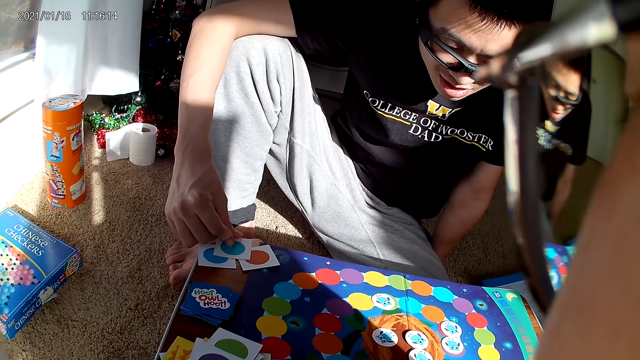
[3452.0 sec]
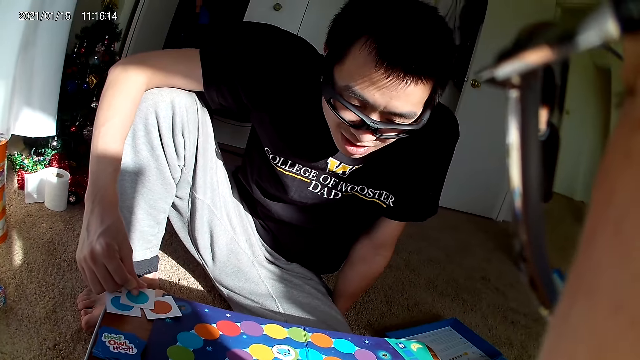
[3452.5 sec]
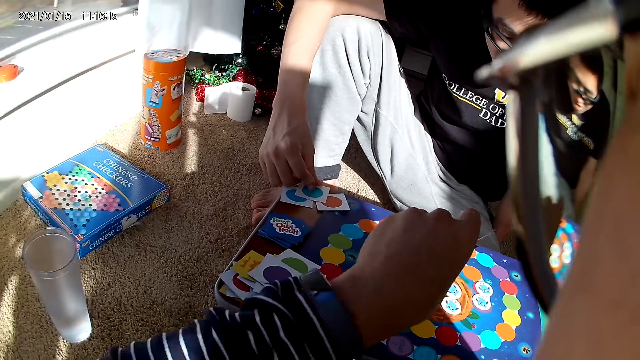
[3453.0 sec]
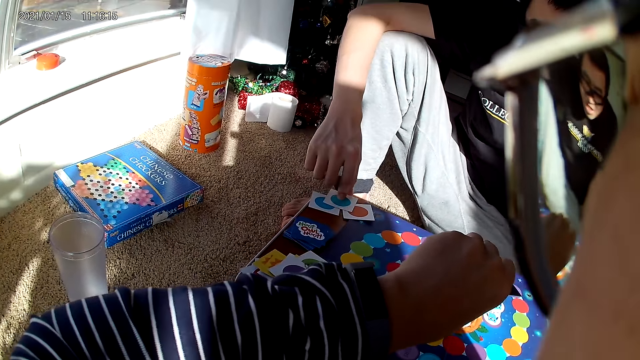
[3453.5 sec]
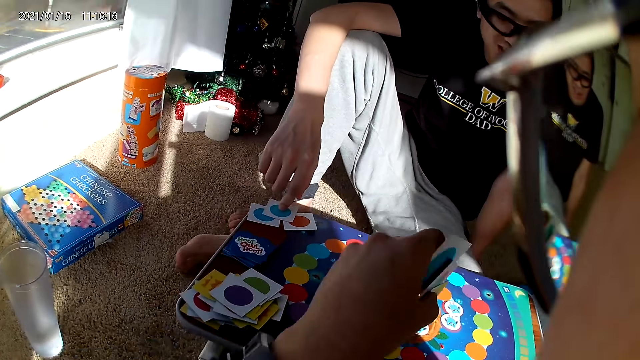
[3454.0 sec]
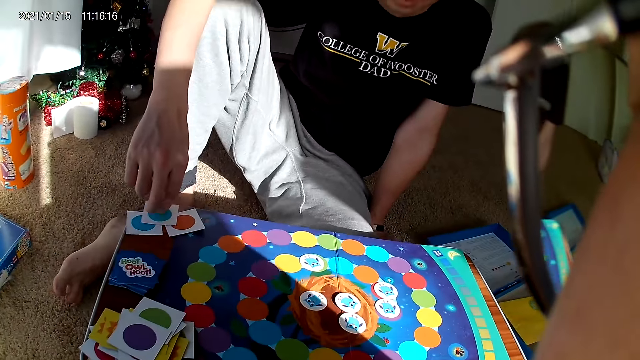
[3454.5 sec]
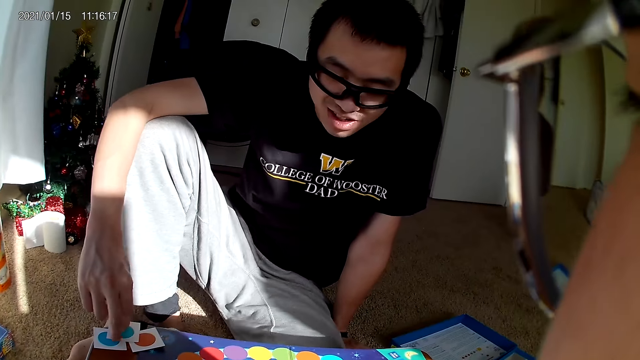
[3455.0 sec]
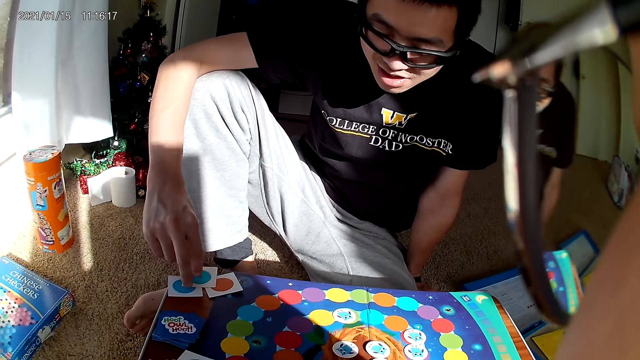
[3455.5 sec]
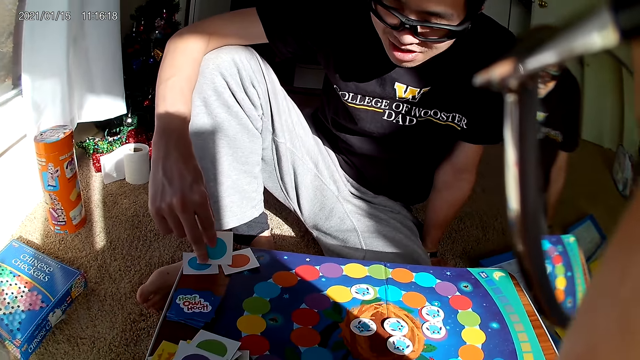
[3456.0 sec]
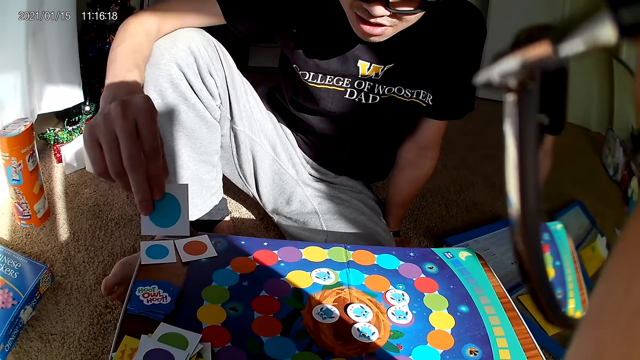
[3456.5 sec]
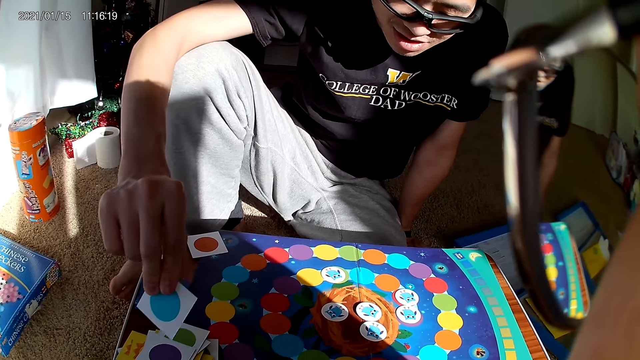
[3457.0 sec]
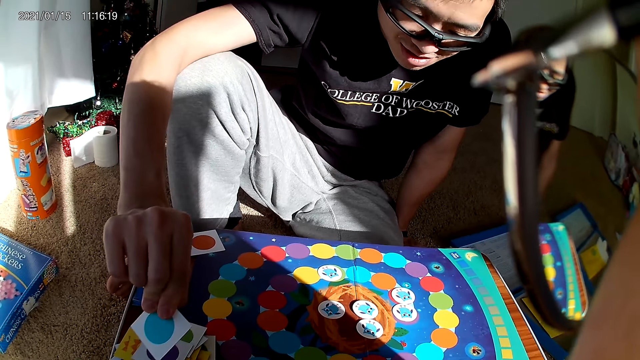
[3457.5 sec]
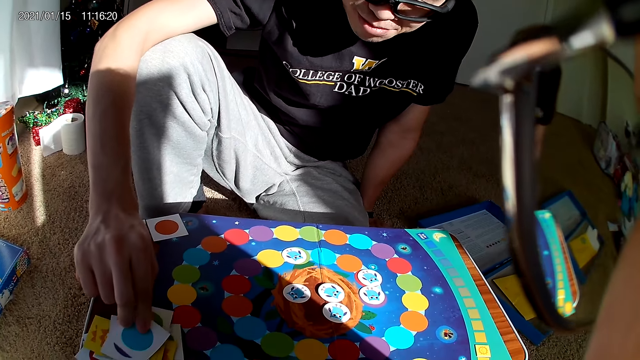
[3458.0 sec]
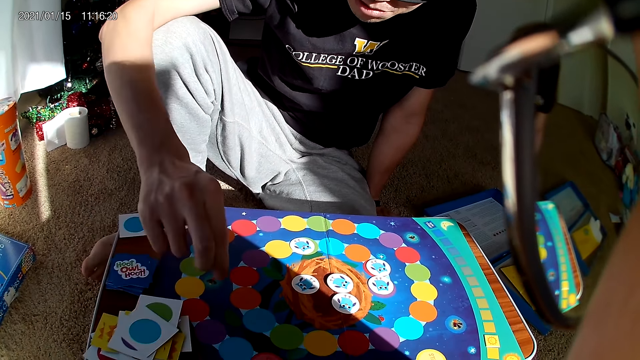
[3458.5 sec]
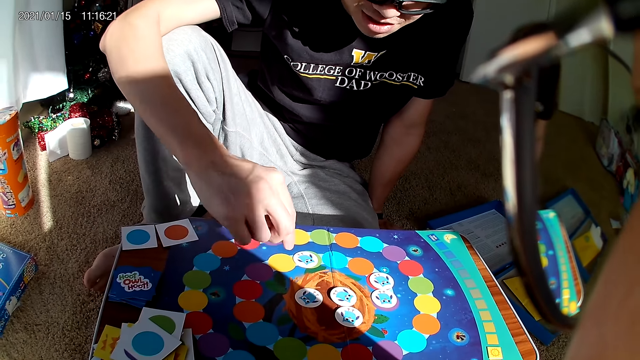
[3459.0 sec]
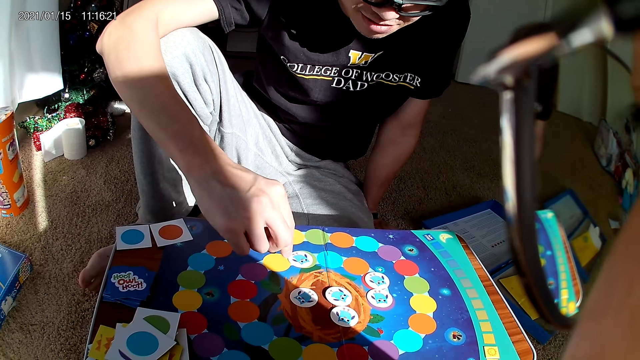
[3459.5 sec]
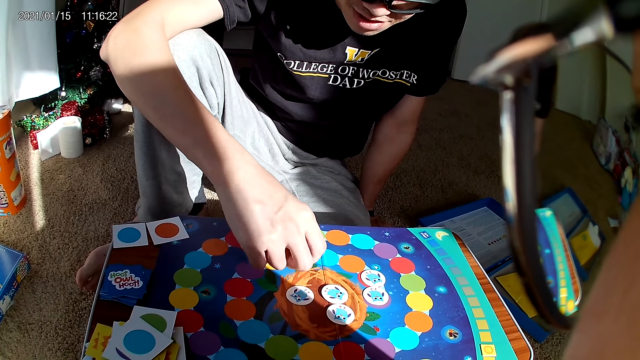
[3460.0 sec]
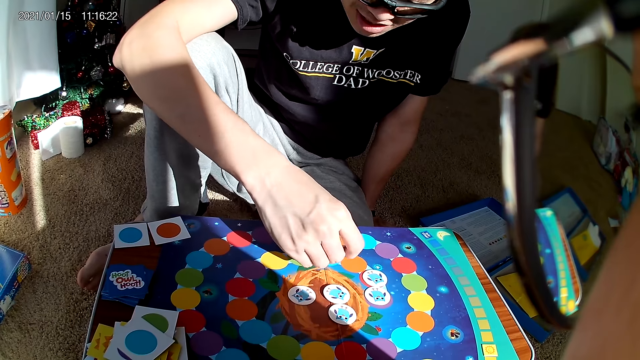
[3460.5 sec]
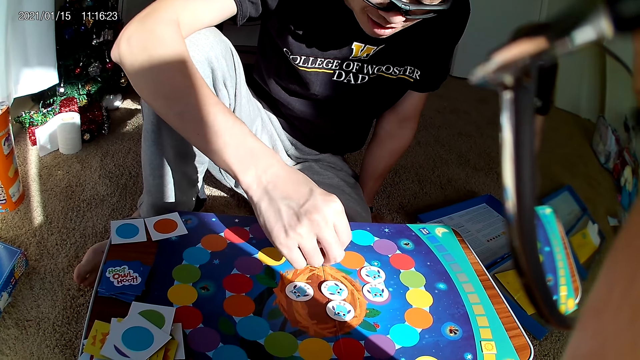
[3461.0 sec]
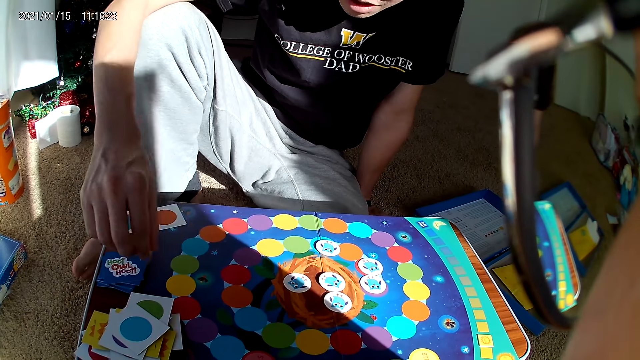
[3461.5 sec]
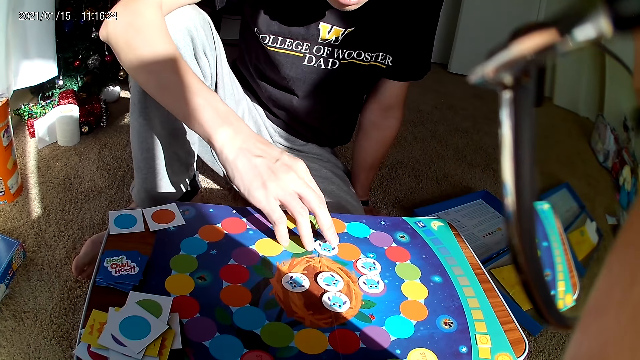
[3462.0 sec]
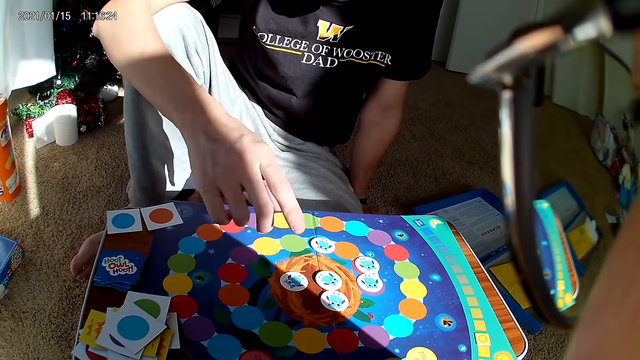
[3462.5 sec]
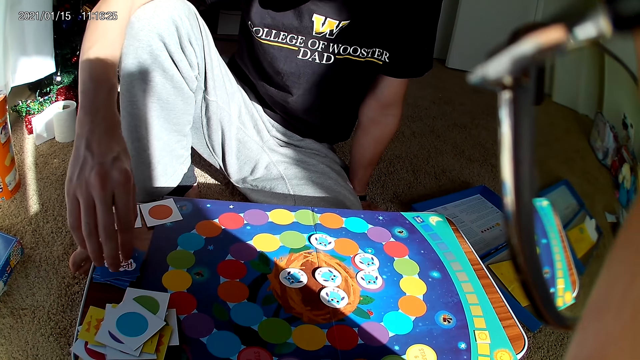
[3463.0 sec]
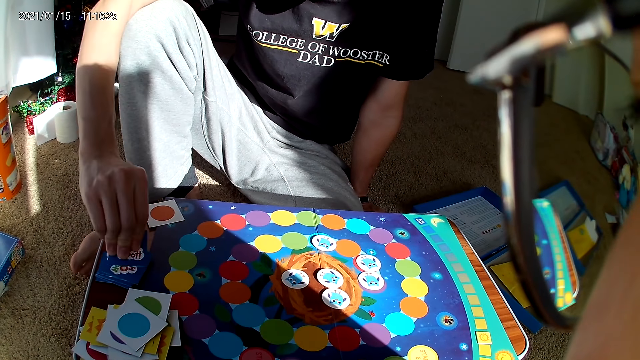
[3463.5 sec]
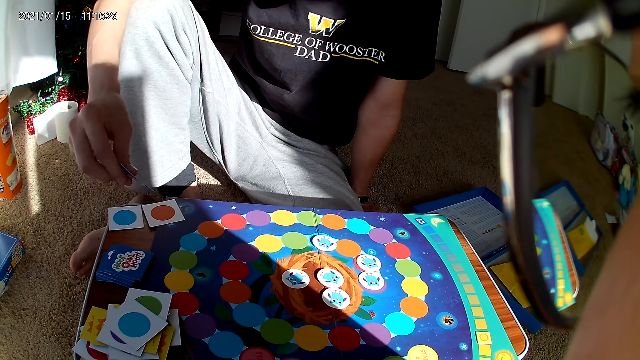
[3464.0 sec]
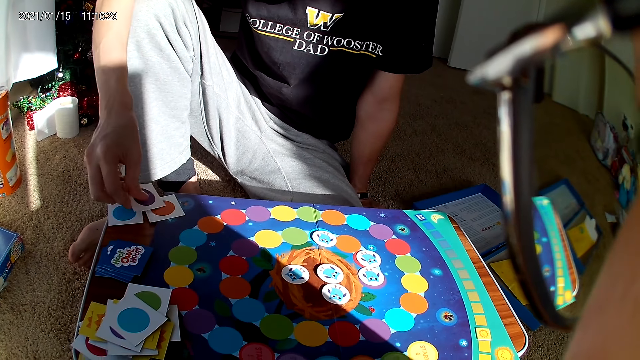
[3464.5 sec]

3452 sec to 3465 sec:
The camera wearer looks at the wrist watch. A man touches playing cards. He picks the playing card. He drops the card on the board with his right hand. He touches the scrabble. He adjusts a card on the board with his right hand. He moves a hand over the board game. He picks a card from the board with his right hand.

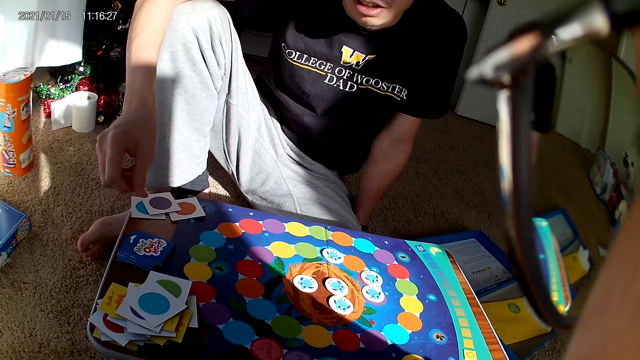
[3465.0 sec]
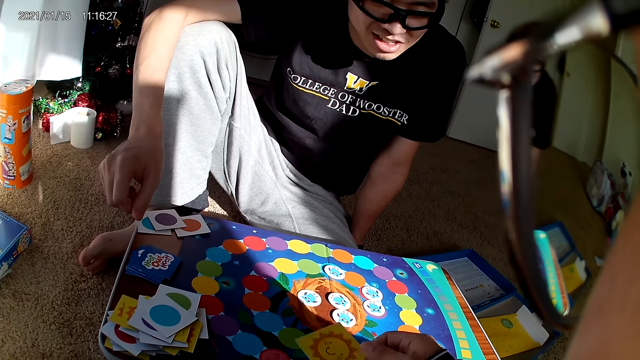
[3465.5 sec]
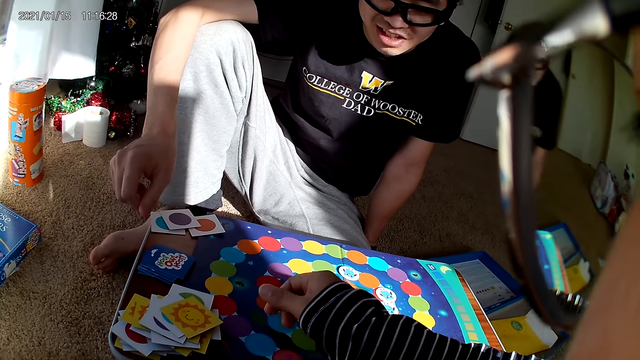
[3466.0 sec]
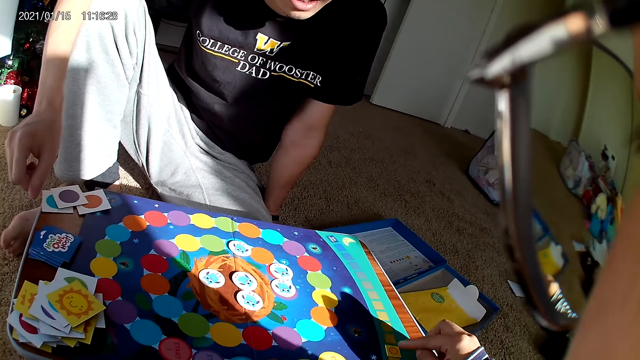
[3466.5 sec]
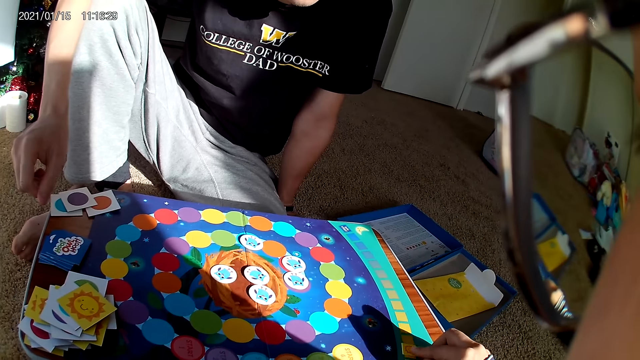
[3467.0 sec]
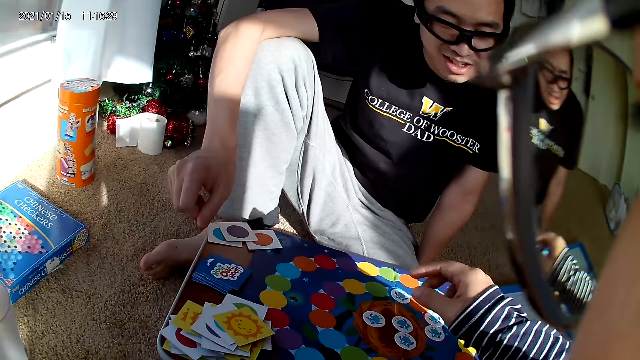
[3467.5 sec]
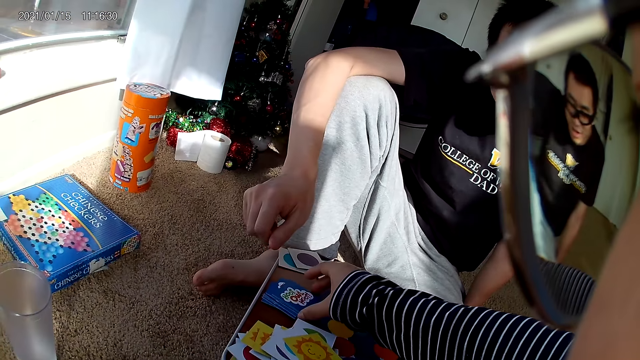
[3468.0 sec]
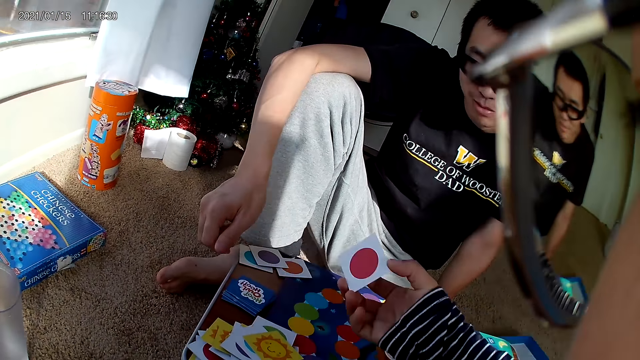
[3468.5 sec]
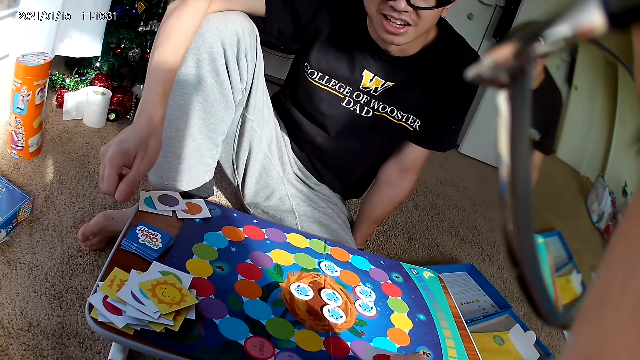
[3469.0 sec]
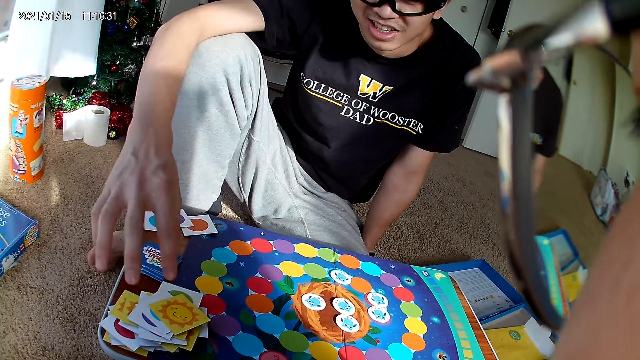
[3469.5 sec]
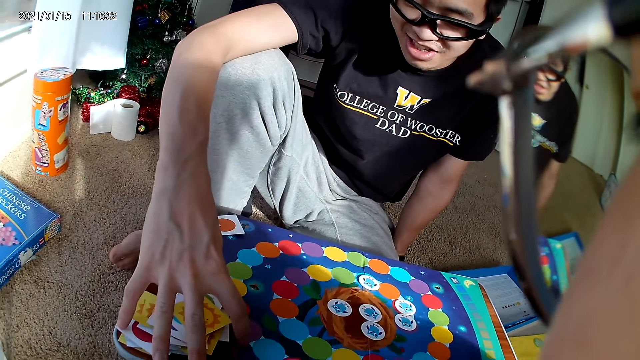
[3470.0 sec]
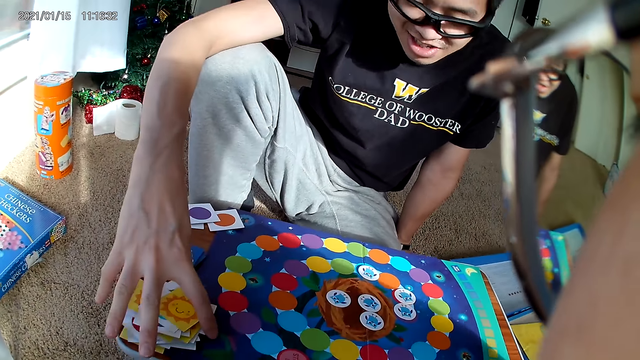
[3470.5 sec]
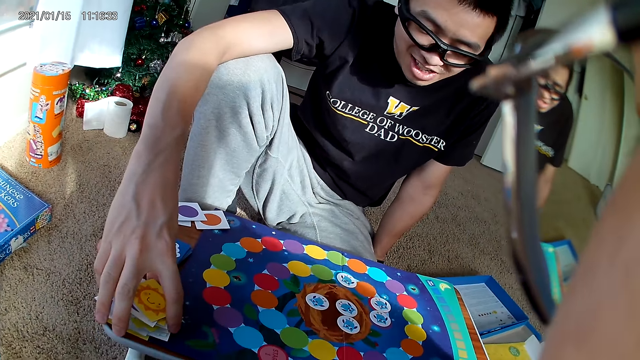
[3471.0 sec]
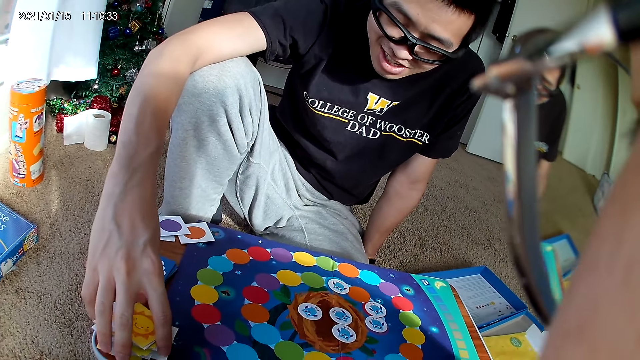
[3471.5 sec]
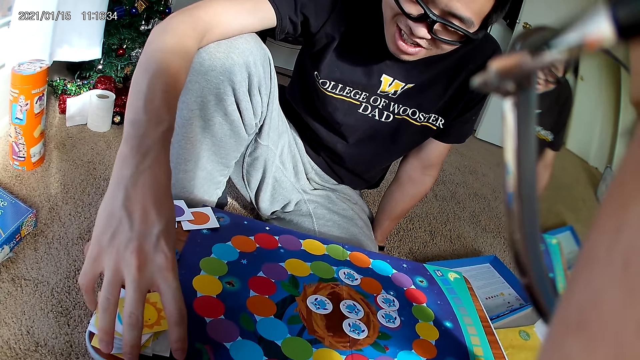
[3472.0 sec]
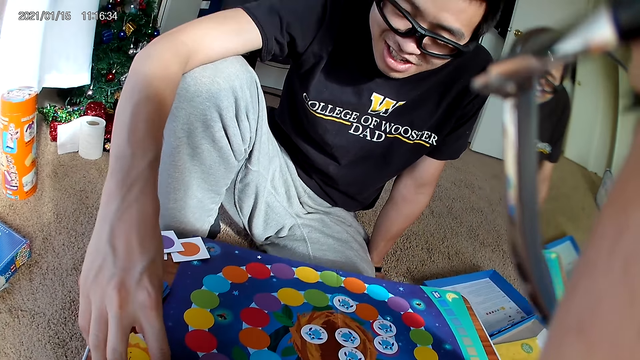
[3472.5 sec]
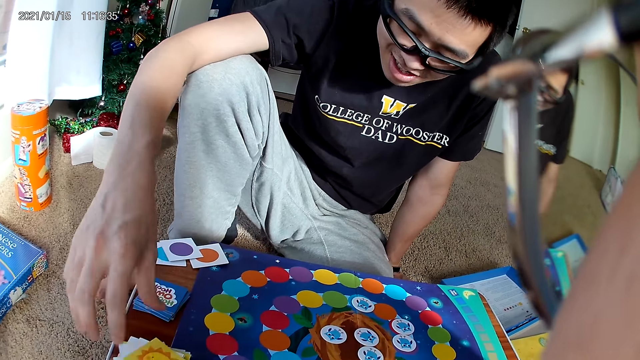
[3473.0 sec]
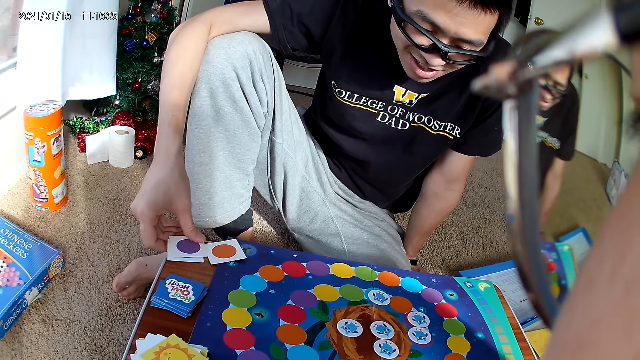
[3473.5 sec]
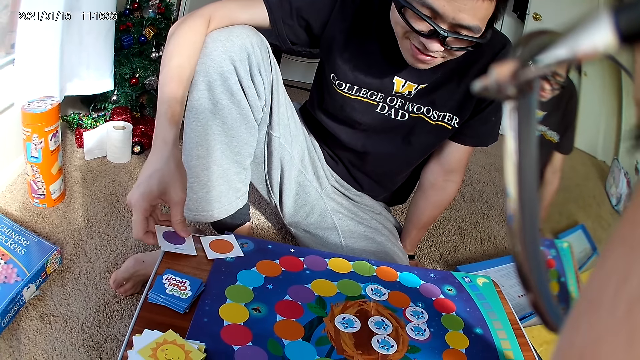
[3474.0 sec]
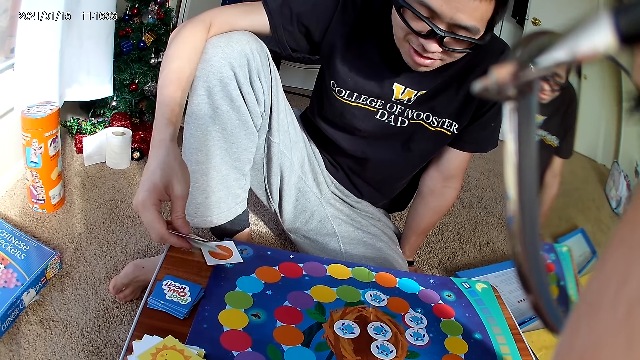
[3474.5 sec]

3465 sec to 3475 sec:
A man drops the card on the board with his right hand. The camera wearer drops a card on the board with her right hand. She adjusts a card on the board with her right hand. She picks a card from the board with her right hand. The man touches the playing cards. He adjusts cards on the board with his right hand. He picks a card from the board with his right hand.
